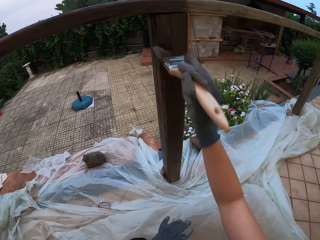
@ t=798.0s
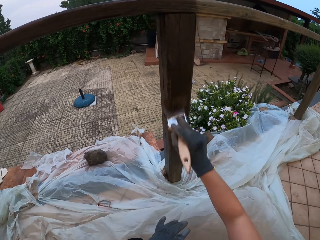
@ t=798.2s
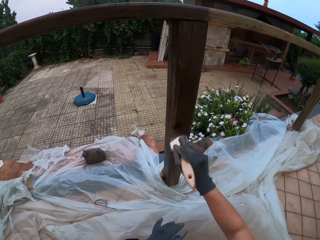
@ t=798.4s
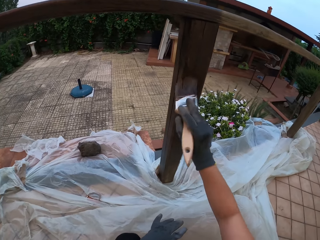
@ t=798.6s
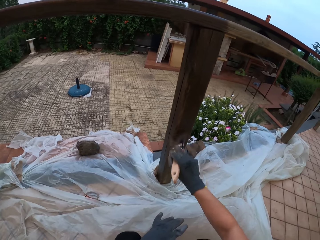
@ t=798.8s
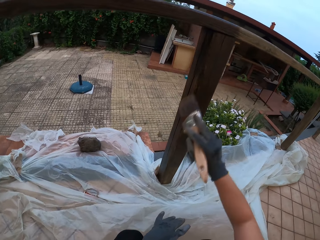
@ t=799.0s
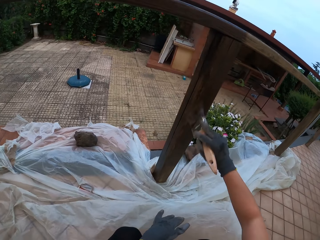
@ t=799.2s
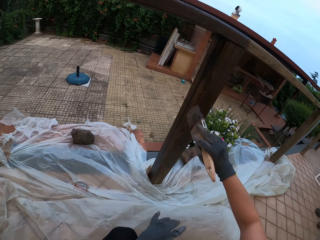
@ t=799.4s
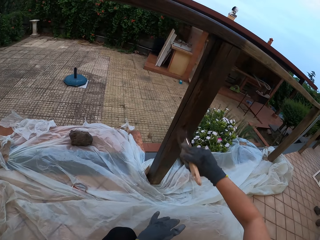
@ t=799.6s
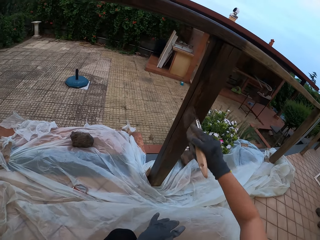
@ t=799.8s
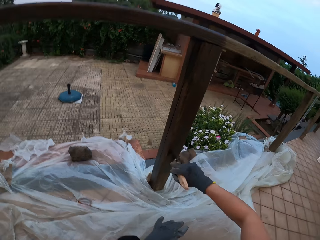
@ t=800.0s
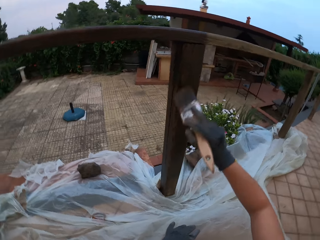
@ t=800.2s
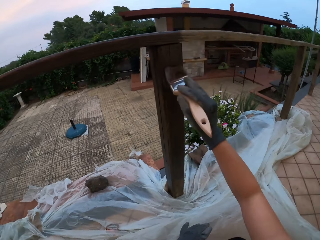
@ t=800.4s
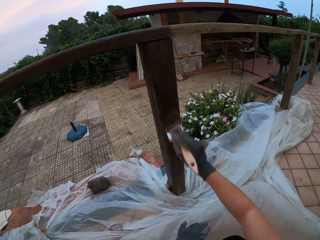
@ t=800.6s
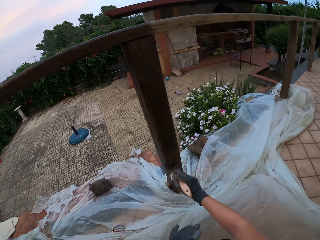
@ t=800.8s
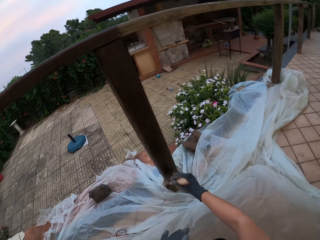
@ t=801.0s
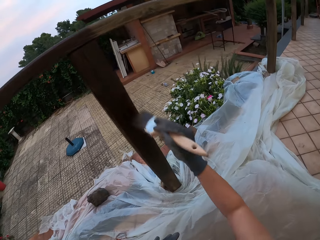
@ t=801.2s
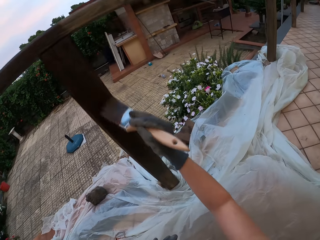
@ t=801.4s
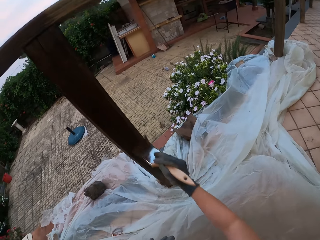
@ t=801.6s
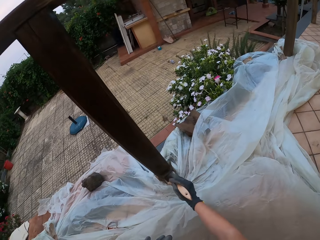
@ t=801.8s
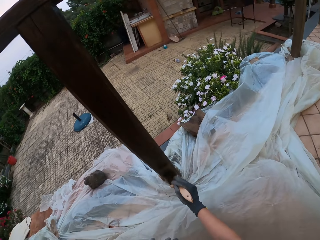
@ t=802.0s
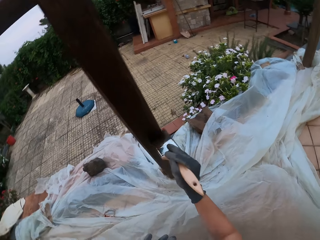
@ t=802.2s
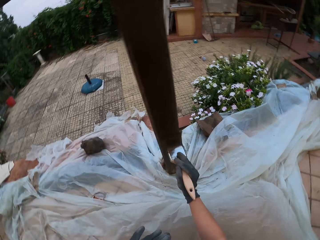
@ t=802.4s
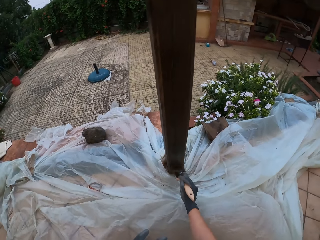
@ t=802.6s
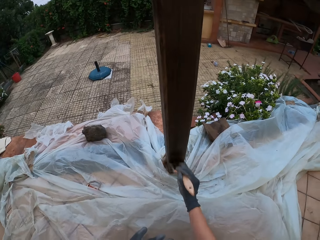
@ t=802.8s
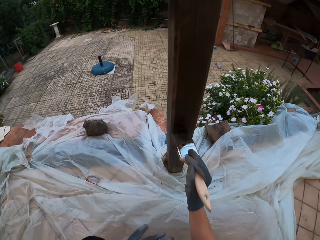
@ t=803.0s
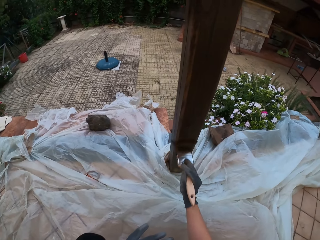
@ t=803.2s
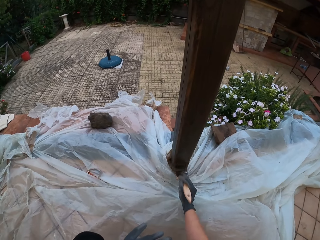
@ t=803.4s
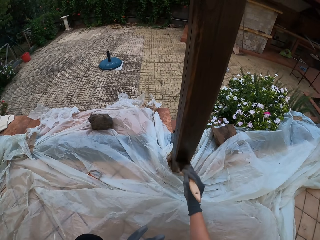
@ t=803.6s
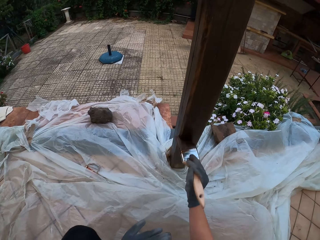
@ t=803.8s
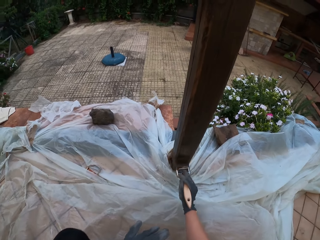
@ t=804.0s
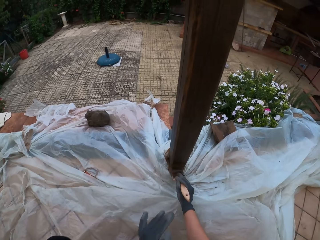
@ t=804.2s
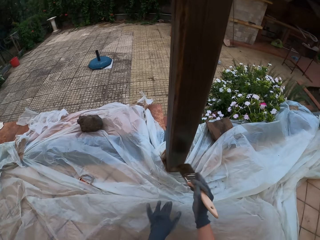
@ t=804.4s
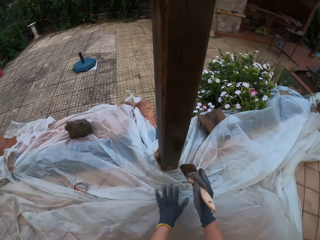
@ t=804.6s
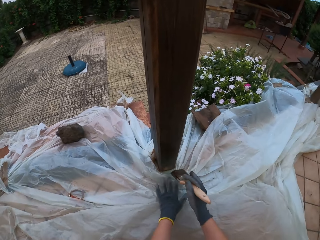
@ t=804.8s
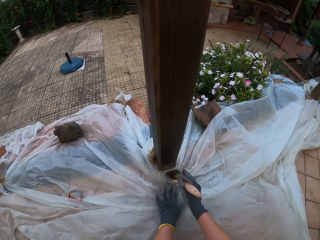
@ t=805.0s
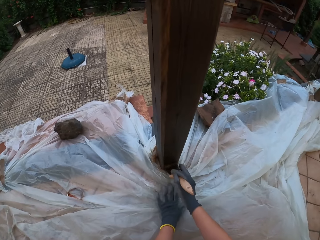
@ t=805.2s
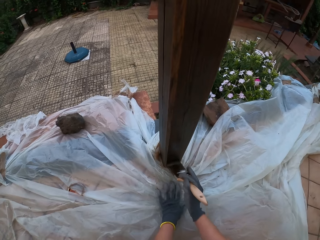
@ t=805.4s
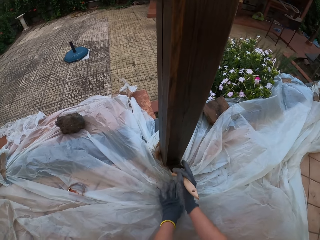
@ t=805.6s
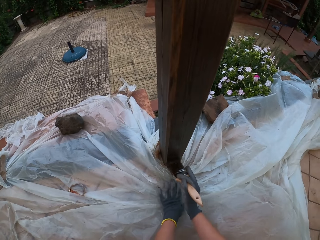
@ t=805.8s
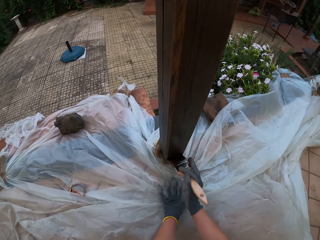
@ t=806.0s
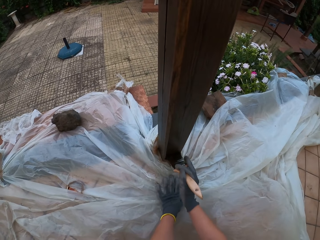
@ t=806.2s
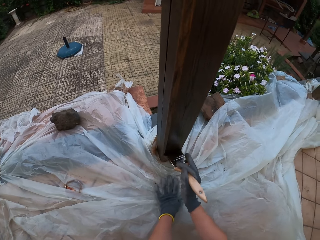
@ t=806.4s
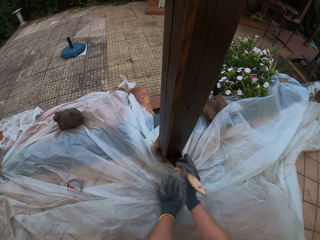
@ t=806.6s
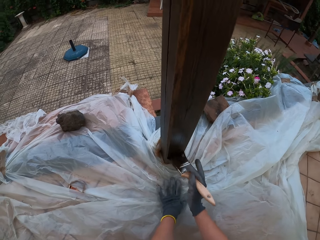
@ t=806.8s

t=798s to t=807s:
The camera wearer places his gloved left hand on the polythene sheet on the ground. He paints the wooden rail fence with a paint brush.

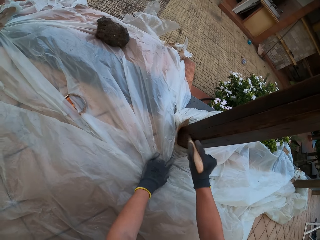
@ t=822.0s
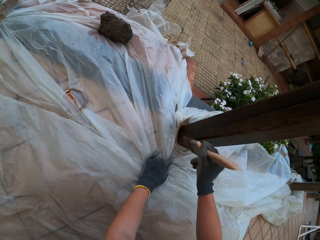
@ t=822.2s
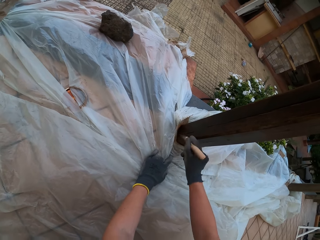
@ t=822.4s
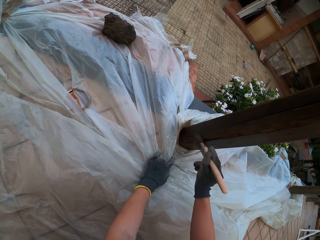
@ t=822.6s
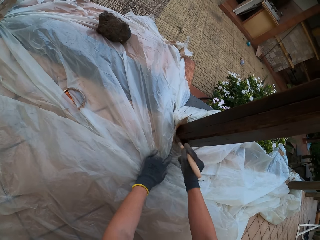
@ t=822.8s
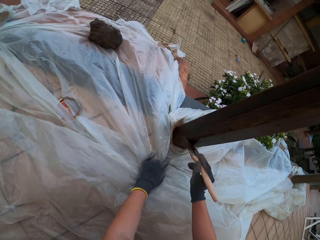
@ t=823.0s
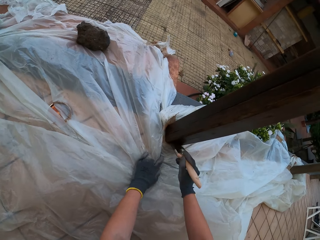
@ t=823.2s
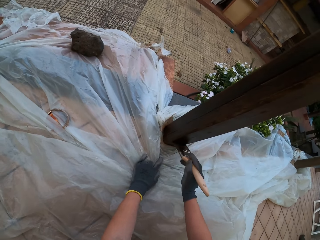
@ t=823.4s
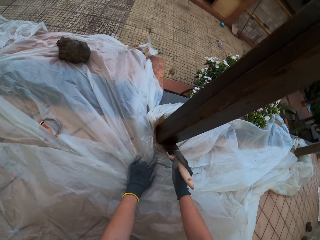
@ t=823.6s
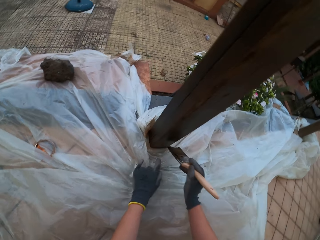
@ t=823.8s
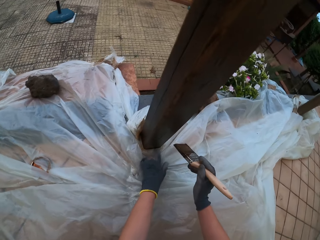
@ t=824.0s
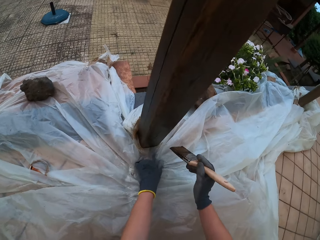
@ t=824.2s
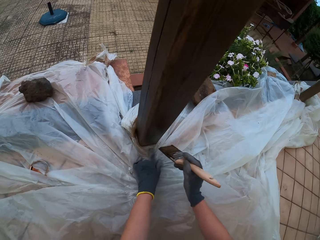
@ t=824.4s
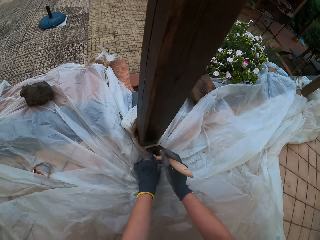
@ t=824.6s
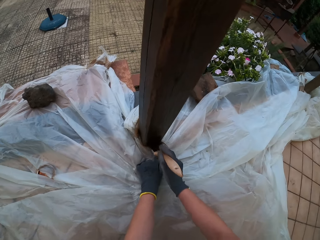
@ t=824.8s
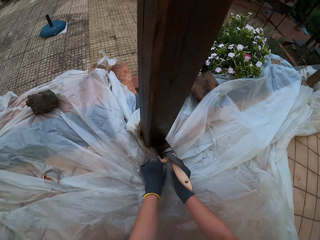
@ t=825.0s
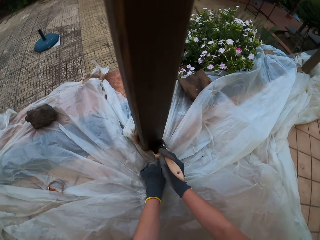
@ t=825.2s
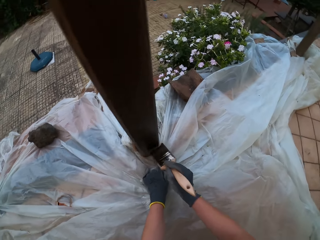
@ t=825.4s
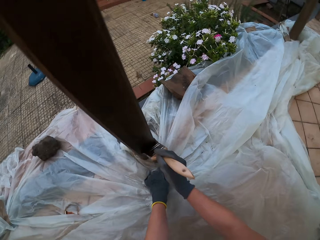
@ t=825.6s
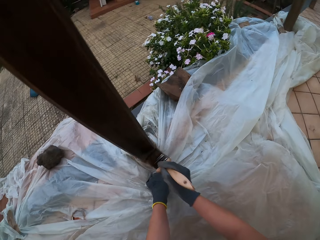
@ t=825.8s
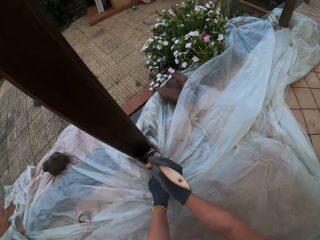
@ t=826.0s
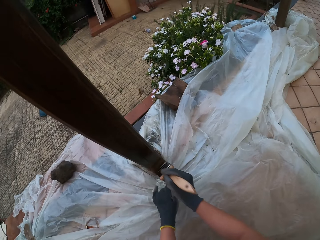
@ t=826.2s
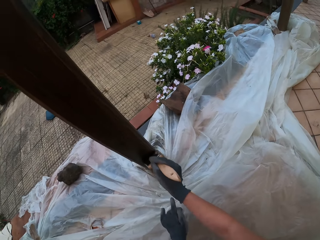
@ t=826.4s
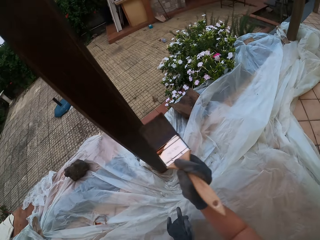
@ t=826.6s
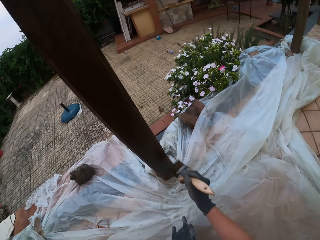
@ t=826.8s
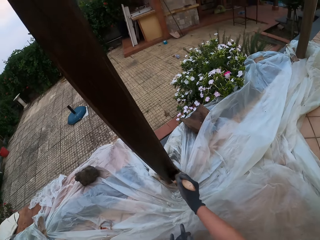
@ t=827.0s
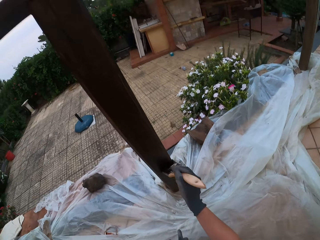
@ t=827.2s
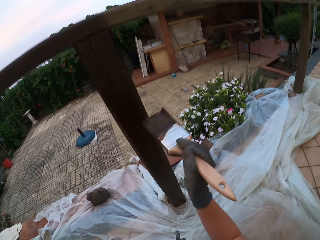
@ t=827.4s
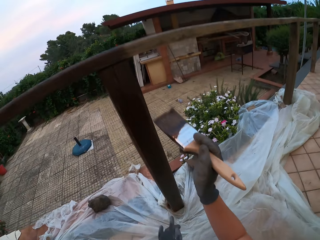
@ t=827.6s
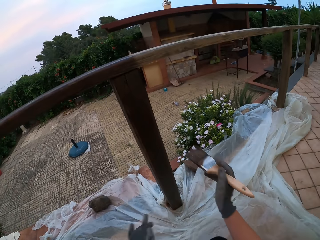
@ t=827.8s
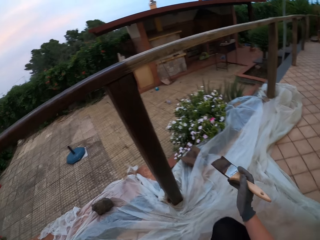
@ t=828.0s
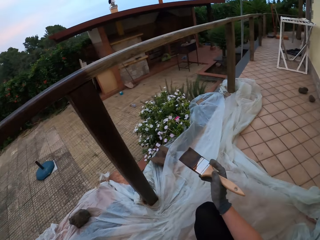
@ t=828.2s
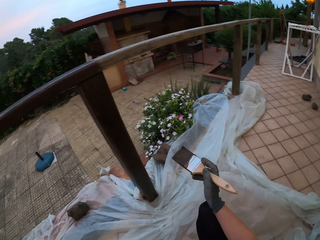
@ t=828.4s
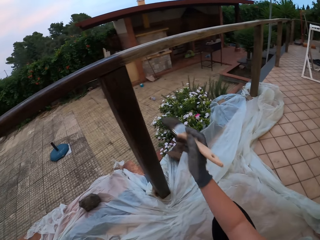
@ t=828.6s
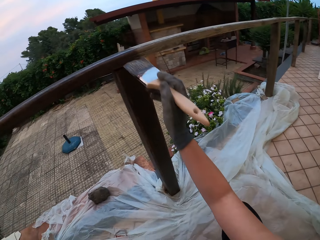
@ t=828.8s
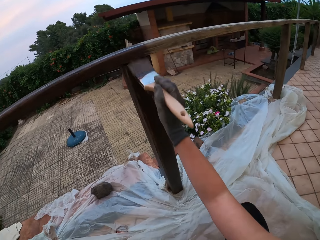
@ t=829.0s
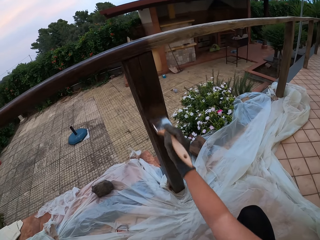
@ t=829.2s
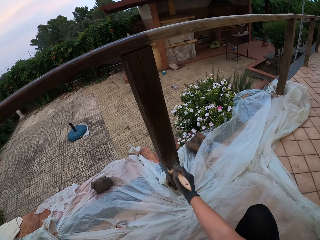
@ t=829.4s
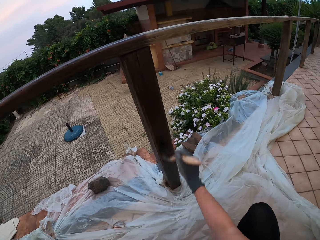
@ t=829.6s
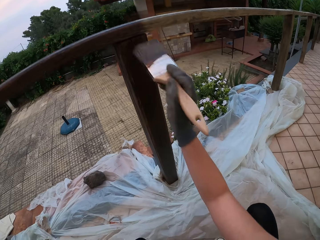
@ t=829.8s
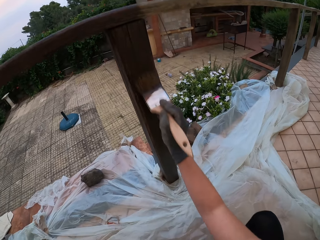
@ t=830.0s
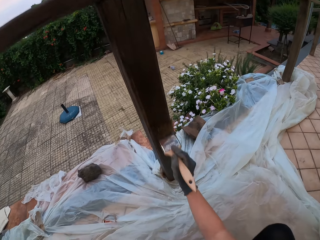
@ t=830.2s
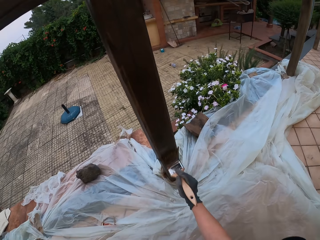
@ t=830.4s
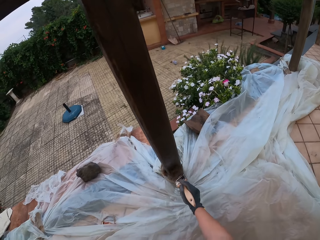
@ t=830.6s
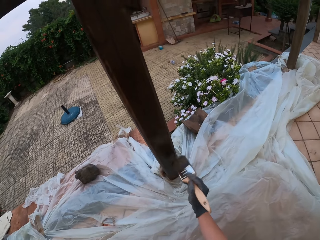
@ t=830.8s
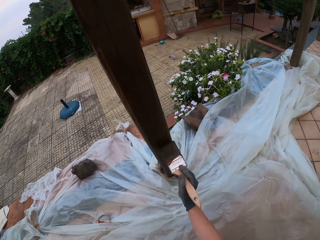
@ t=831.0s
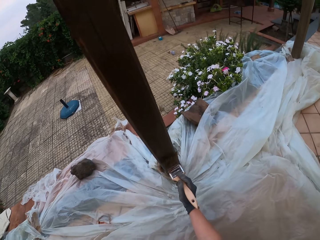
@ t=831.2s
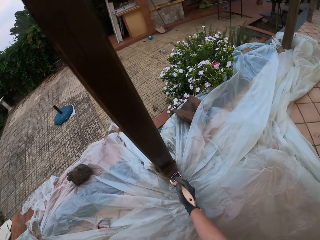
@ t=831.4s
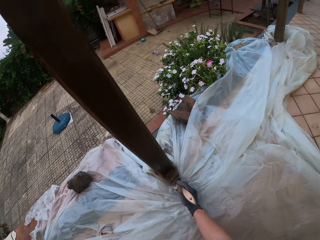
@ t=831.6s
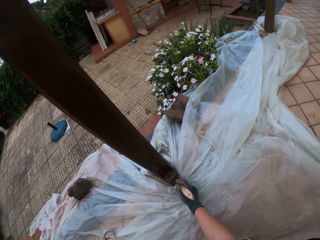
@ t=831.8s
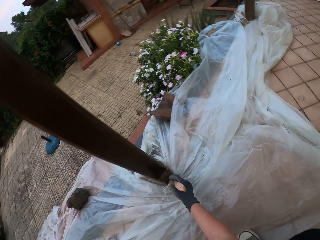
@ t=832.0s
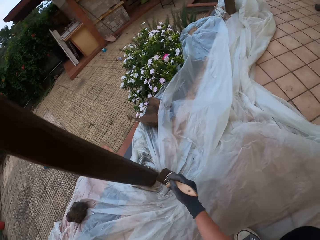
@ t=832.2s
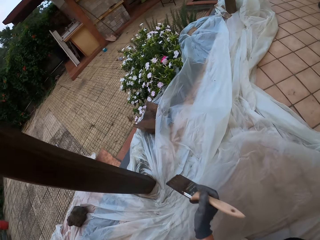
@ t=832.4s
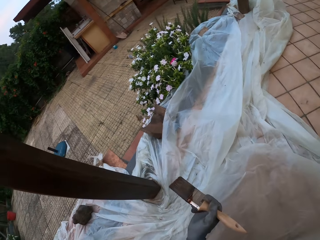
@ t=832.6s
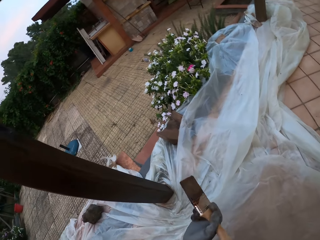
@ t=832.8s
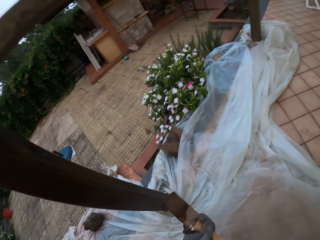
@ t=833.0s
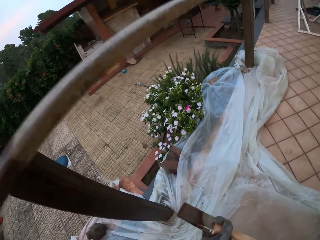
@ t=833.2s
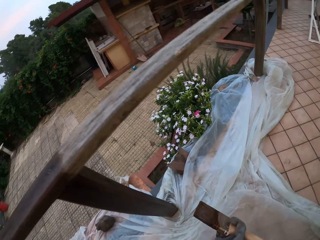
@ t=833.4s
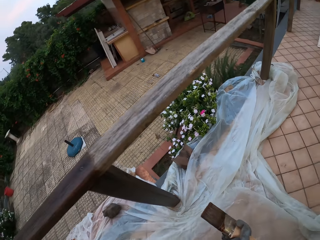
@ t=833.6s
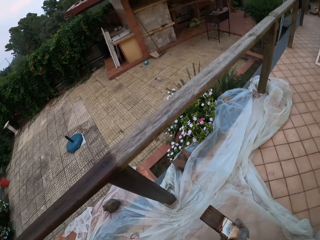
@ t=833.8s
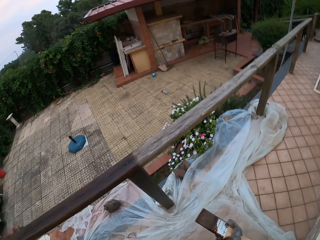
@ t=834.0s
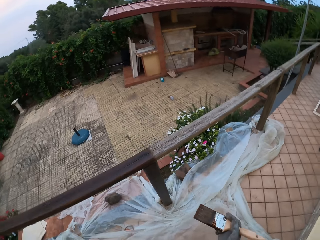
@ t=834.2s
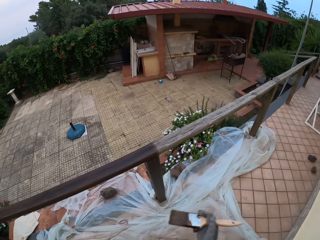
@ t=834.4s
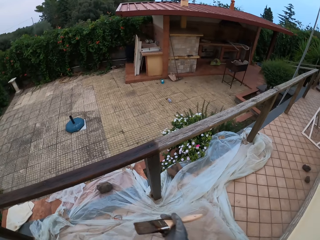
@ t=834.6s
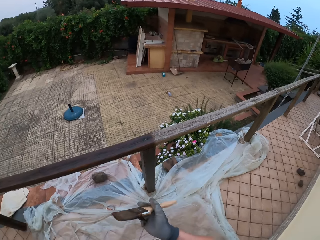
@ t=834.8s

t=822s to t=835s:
The camera wearer moves the nylon paper on the ground. They paint the wooden rail fence with a paint brush. They remove the paint brush from the wooden rail fence and stare at the wooden rail fence. They paint the wooden rail fence with the paint brush. They remove the paint brush from the wooden rail fence and stare at the wooden rail fence.
